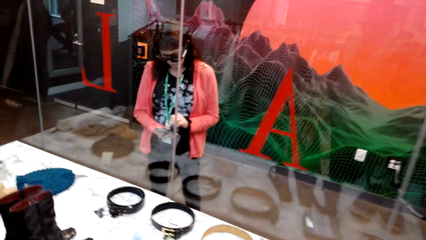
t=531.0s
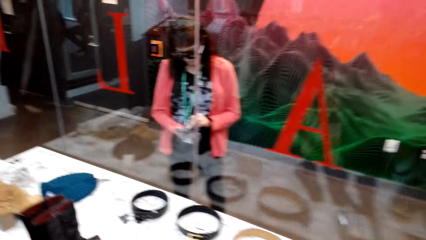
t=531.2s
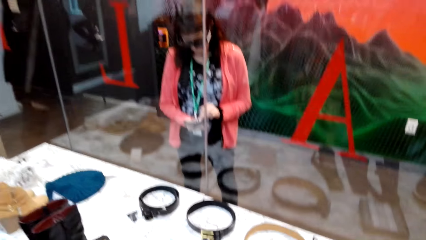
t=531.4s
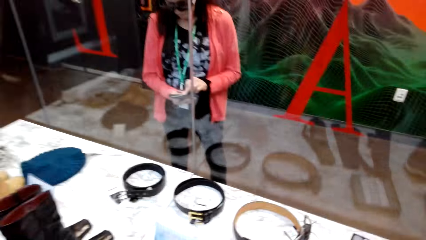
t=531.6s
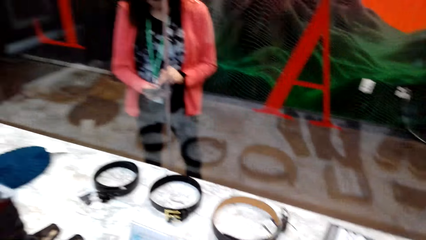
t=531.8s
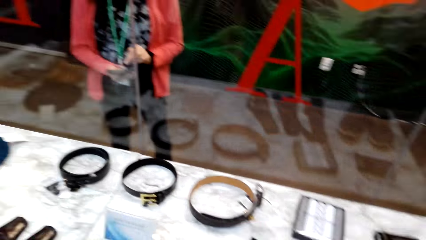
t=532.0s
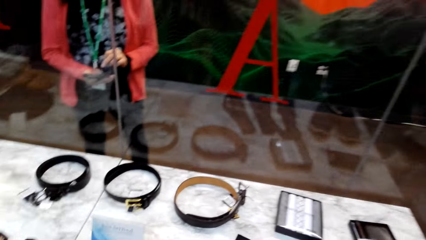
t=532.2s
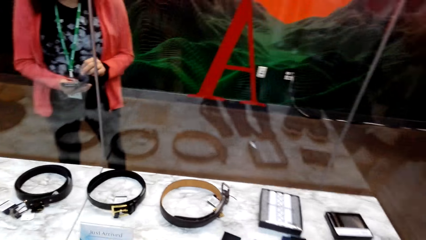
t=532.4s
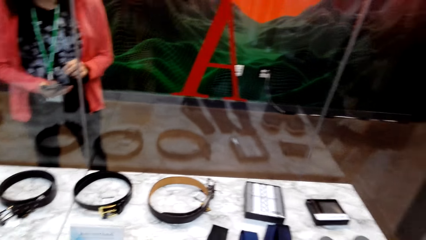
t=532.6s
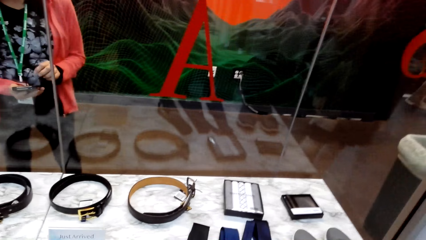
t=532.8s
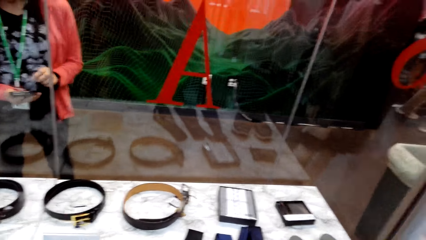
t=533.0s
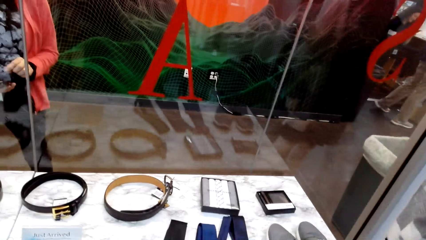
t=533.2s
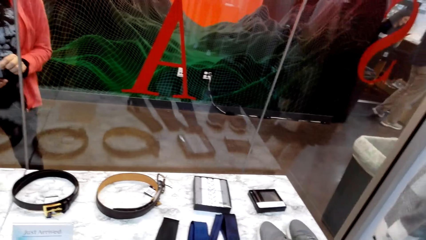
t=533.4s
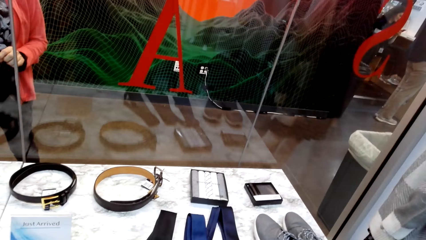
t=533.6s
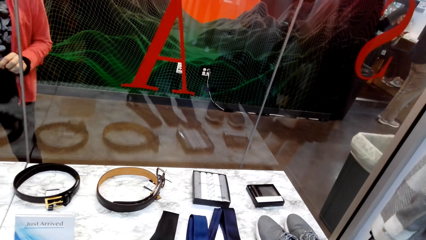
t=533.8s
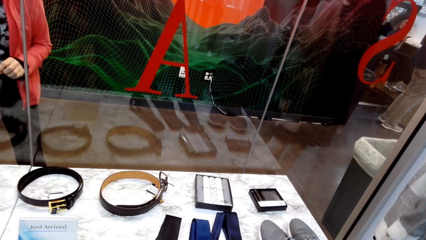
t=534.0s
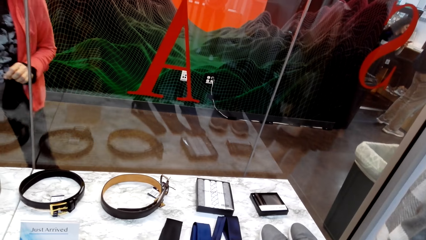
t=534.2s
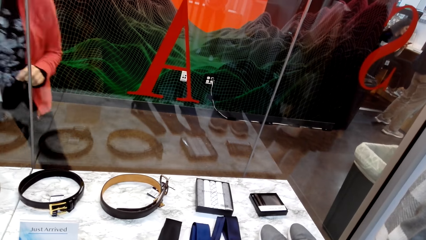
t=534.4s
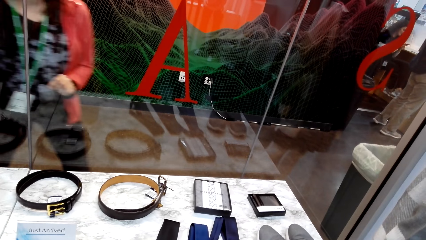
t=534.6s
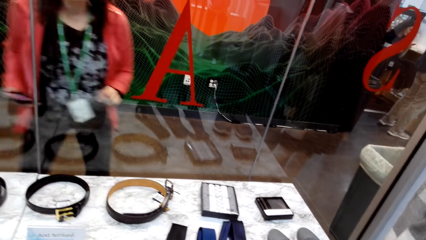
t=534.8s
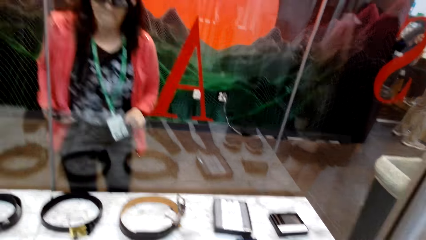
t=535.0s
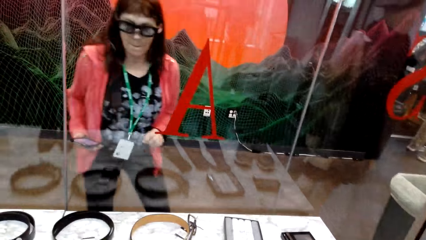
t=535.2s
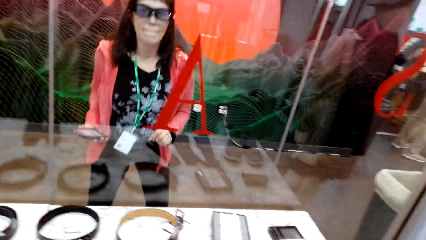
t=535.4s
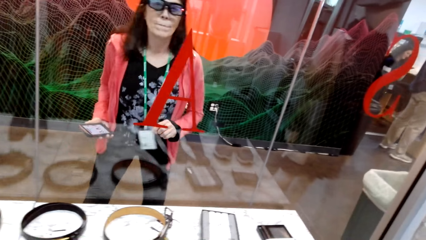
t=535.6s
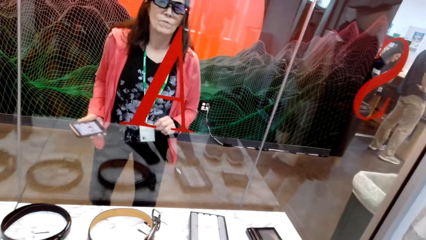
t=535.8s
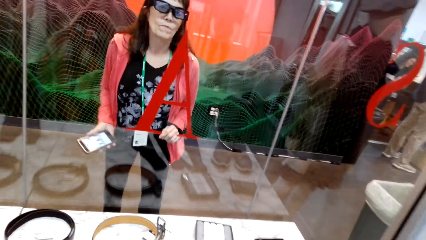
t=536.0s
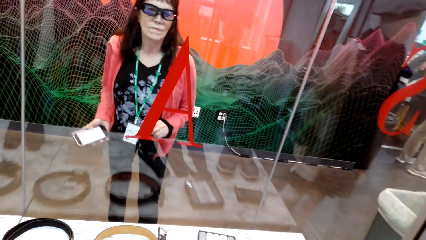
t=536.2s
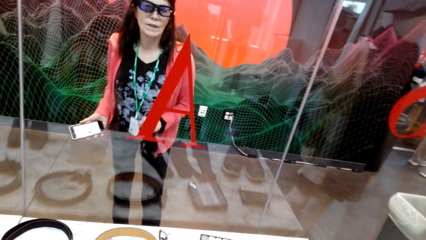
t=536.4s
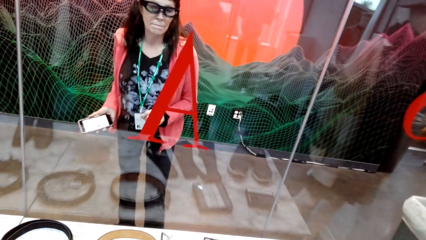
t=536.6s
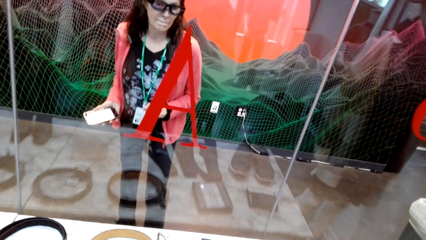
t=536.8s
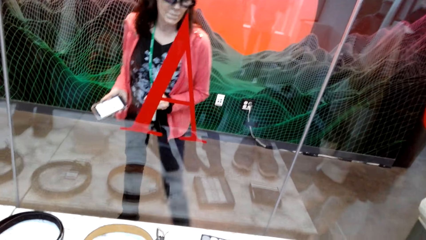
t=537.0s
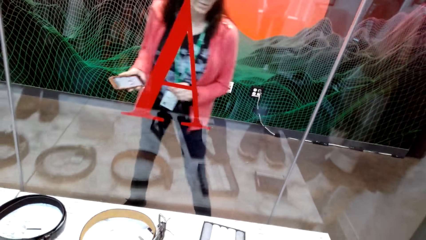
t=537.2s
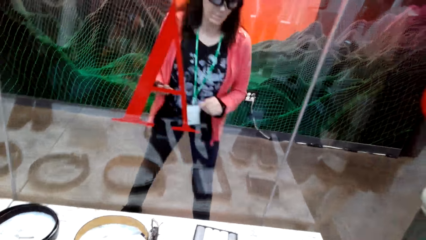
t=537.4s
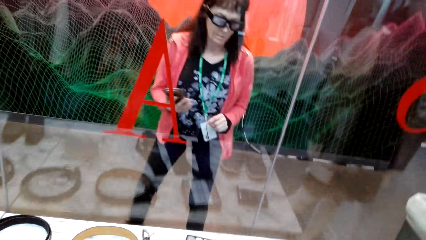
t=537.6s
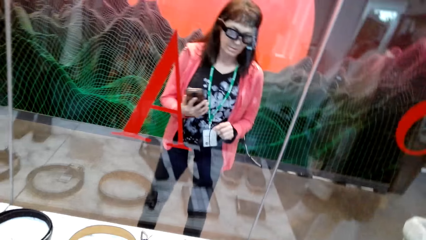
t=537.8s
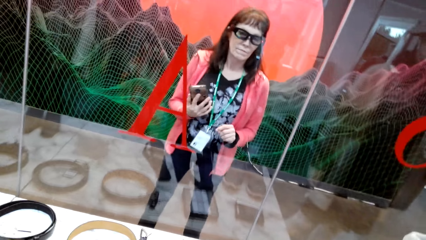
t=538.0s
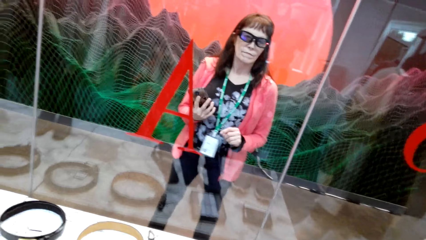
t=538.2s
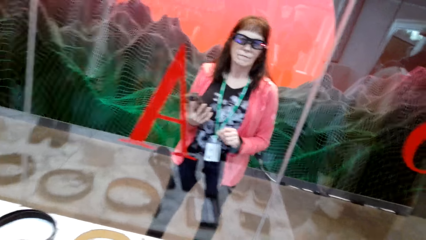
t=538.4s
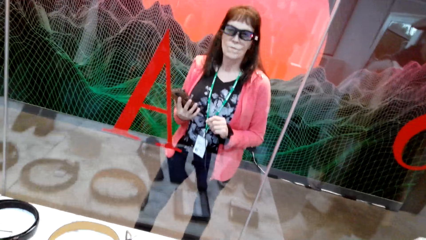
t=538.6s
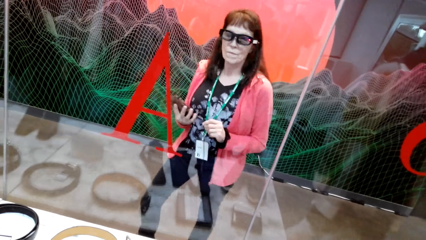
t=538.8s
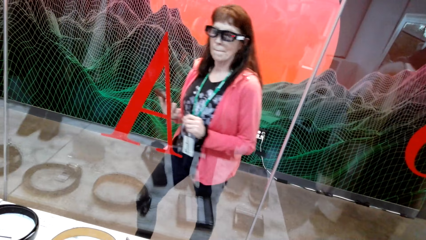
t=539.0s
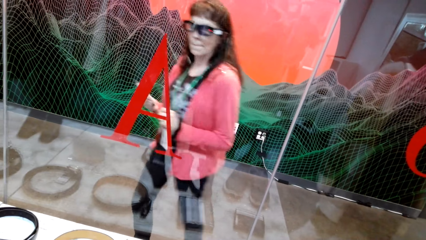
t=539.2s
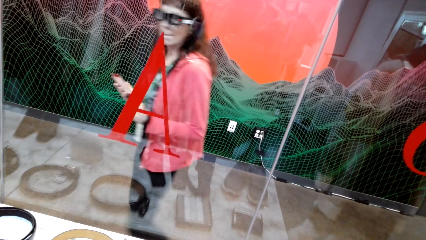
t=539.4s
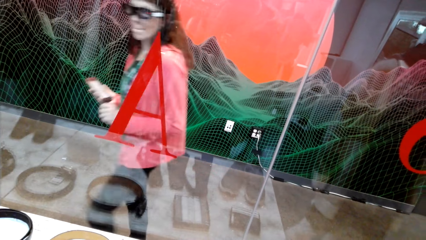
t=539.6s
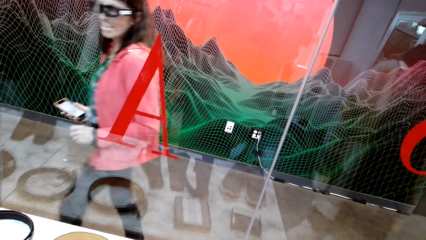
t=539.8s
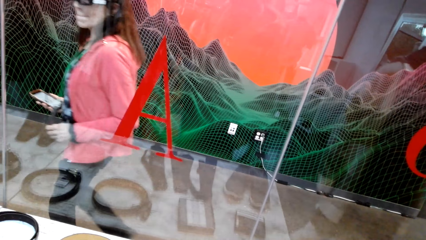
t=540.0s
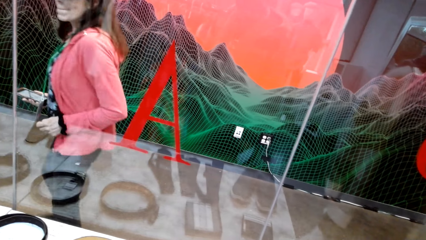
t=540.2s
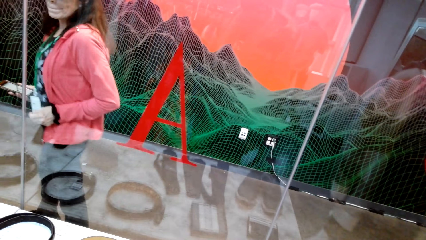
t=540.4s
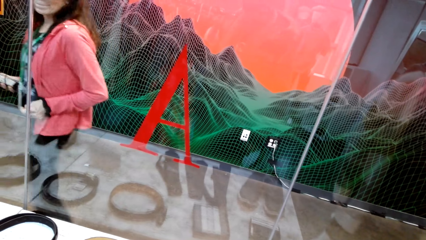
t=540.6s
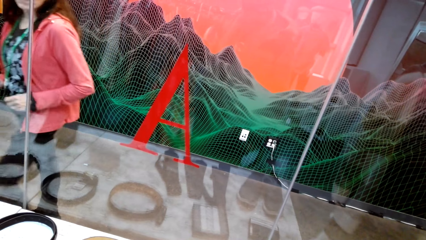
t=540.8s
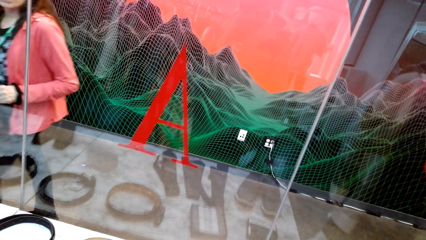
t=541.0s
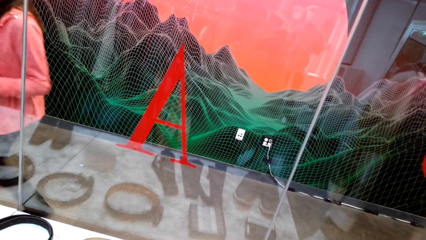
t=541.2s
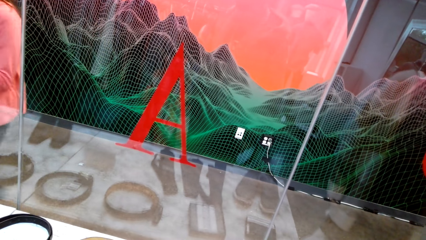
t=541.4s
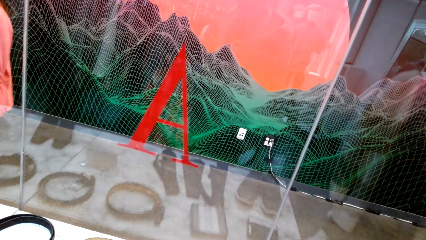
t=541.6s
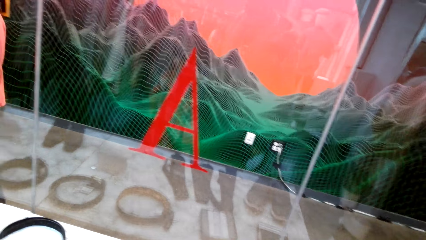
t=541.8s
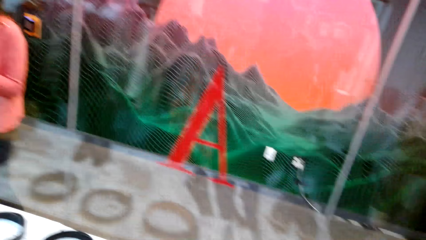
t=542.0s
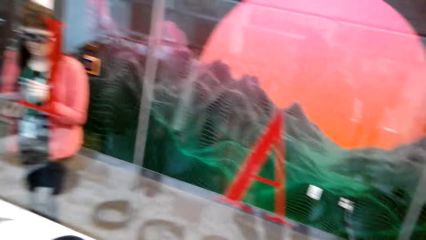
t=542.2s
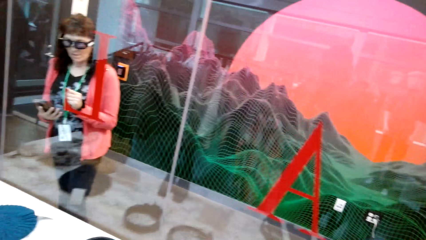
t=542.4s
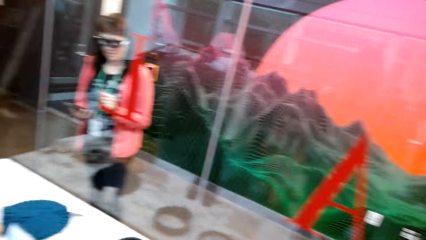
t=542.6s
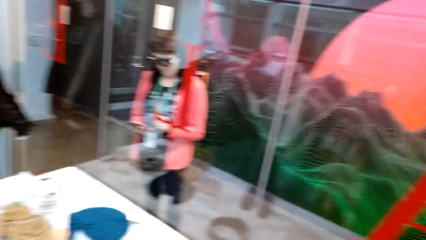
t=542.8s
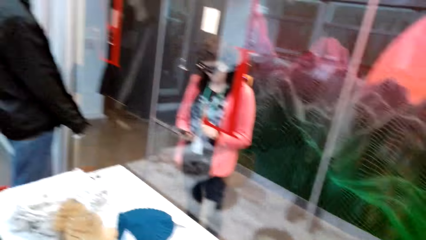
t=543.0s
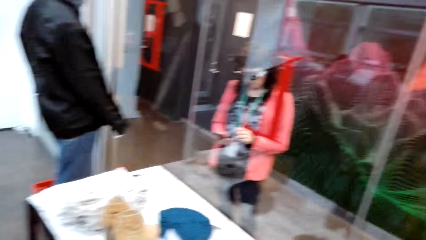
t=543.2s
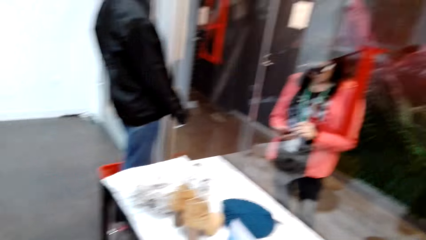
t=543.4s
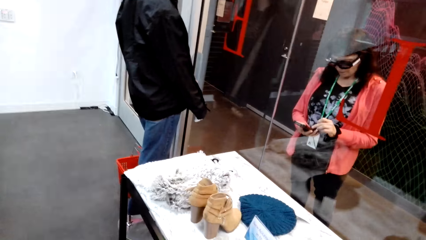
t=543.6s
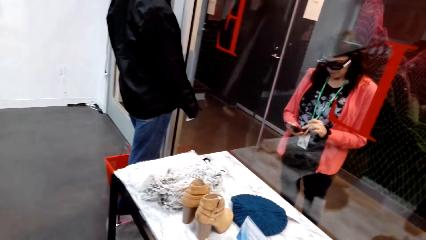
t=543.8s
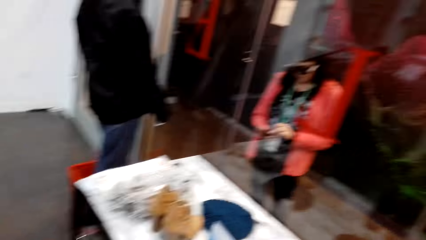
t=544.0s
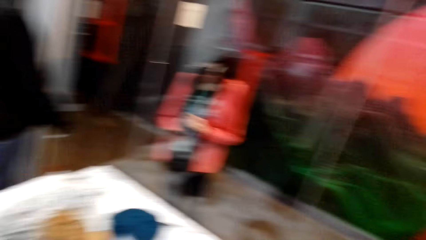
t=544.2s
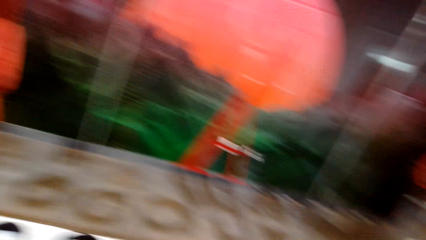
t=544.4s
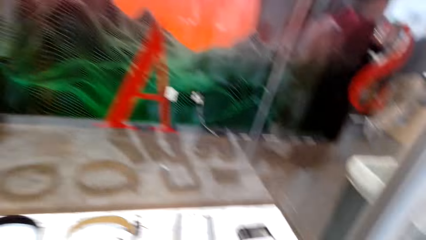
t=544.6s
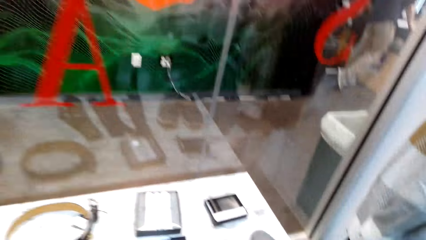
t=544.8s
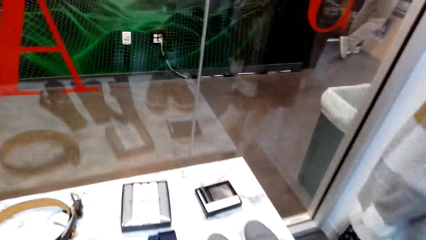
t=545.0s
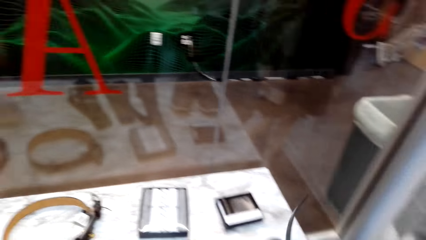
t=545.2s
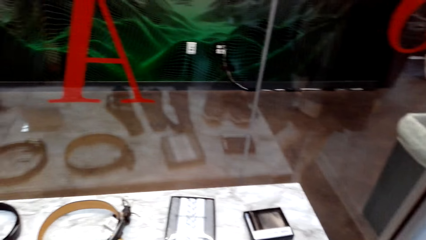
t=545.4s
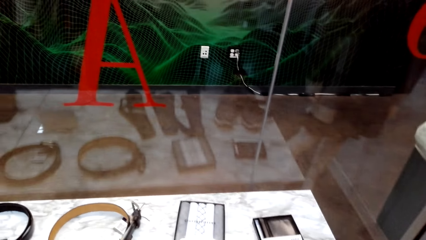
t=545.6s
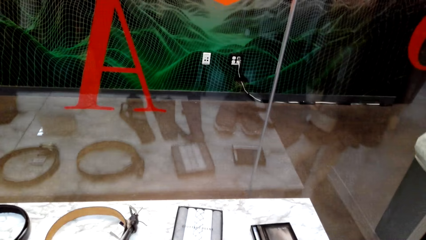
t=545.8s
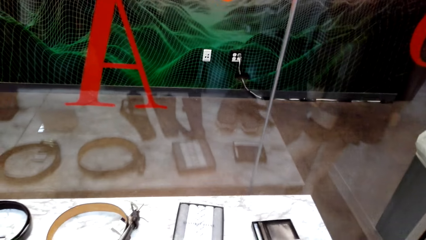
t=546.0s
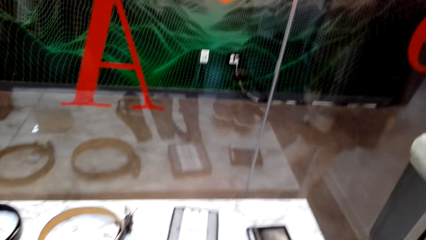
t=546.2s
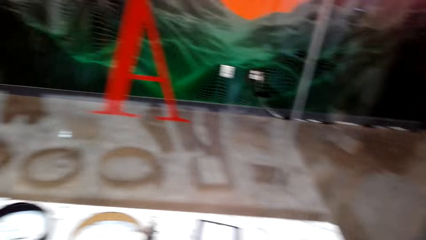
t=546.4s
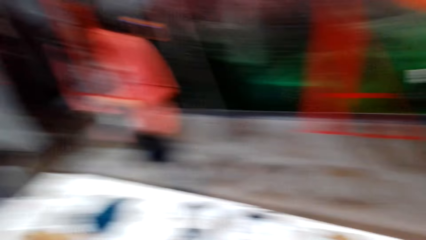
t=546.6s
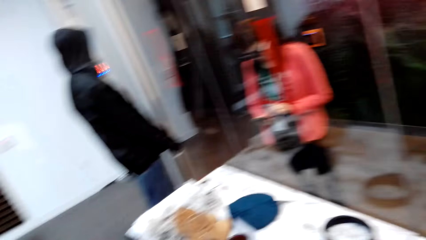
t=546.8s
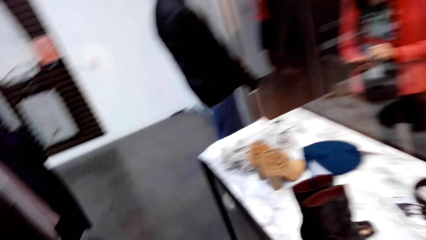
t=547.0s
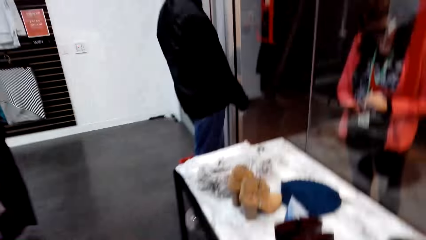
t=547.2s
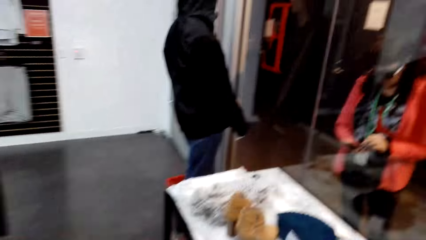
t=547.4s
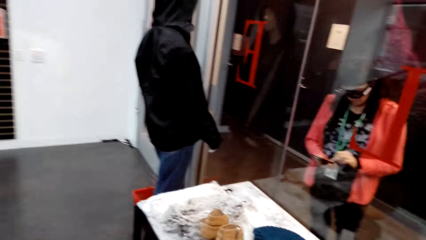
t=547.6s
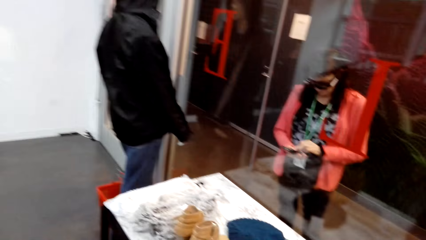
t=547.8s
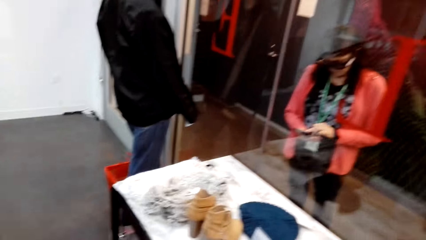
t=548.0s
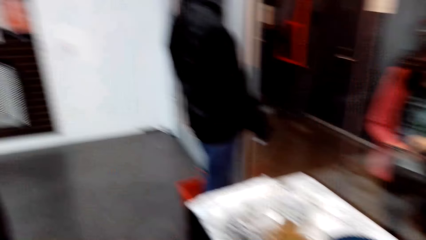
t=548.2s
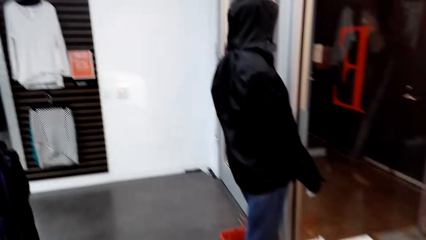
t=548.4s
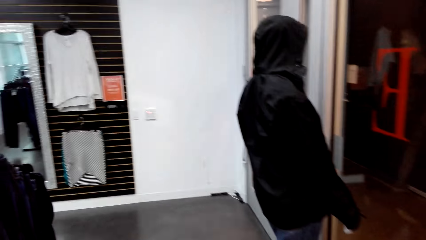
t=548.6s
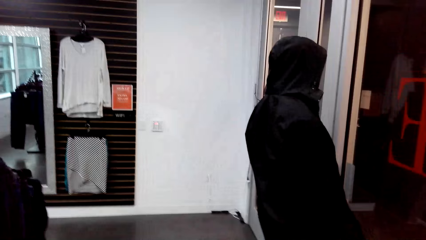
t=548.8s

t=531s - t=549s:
The camera wearer stares at the items on the table. They talk.
